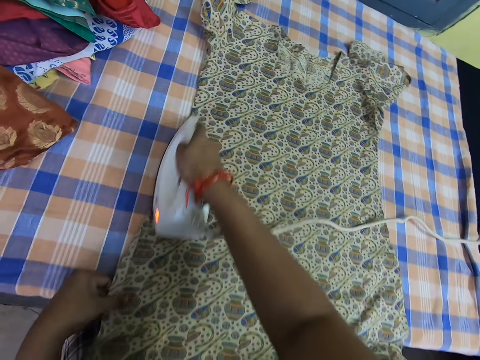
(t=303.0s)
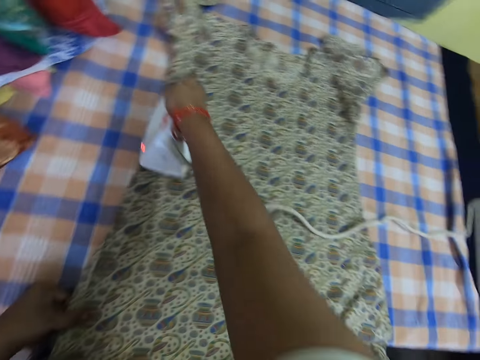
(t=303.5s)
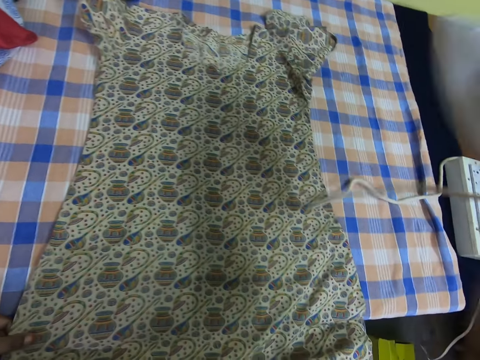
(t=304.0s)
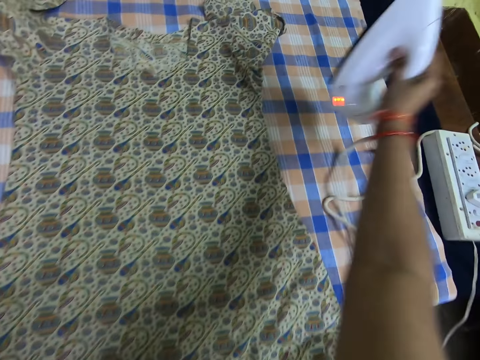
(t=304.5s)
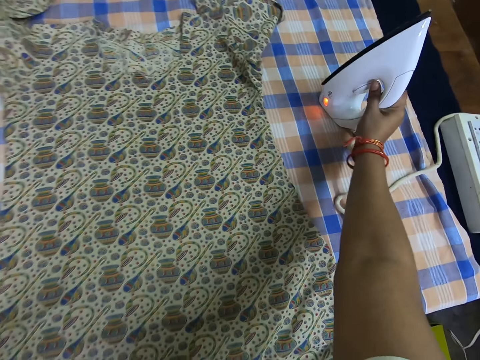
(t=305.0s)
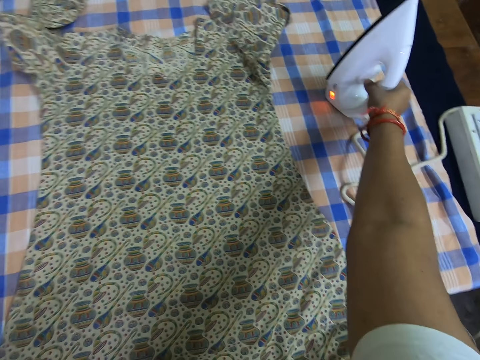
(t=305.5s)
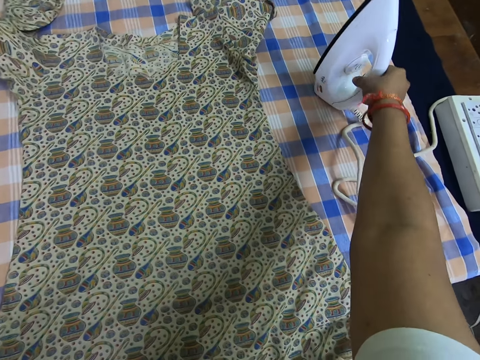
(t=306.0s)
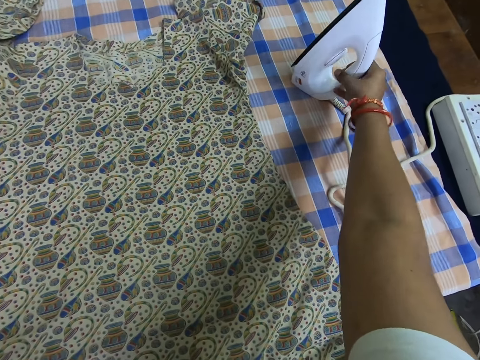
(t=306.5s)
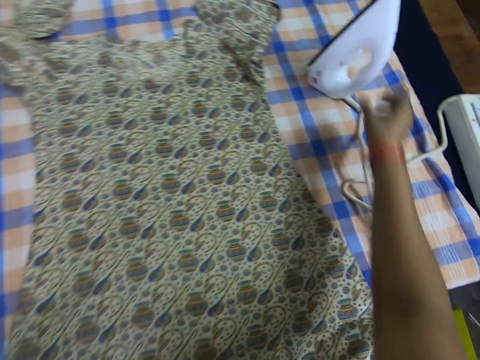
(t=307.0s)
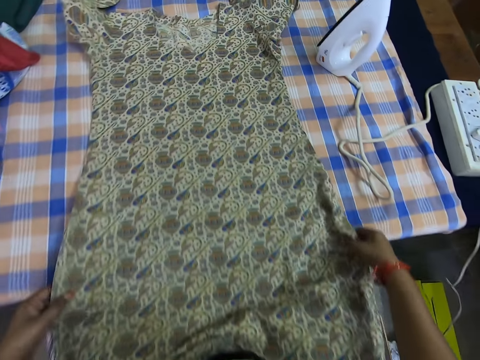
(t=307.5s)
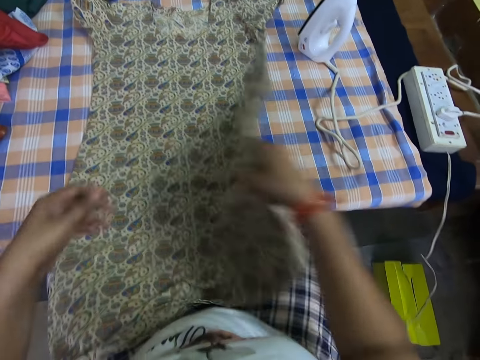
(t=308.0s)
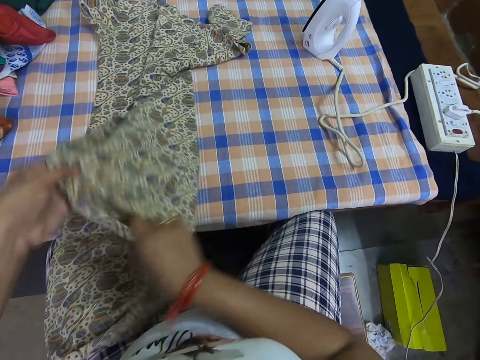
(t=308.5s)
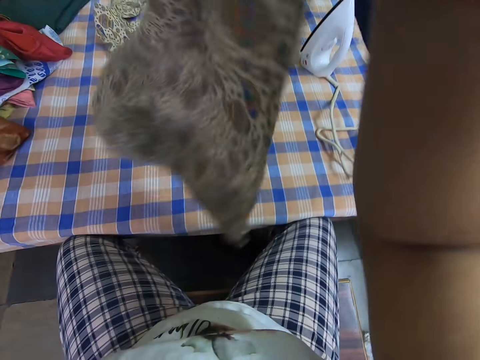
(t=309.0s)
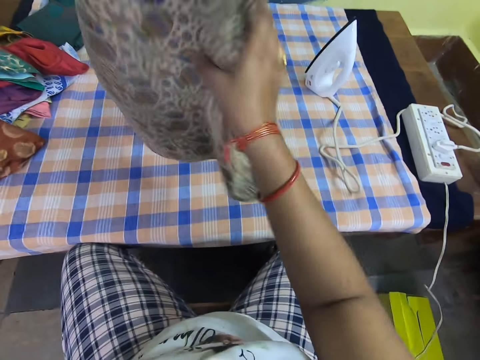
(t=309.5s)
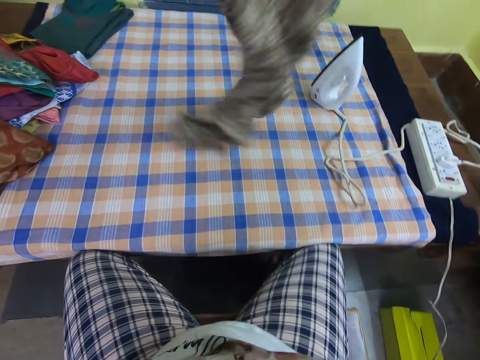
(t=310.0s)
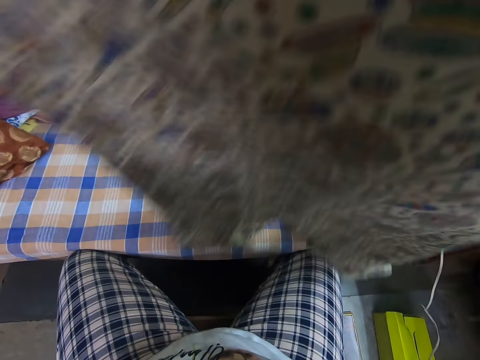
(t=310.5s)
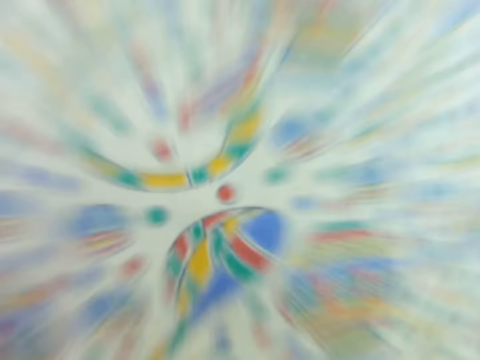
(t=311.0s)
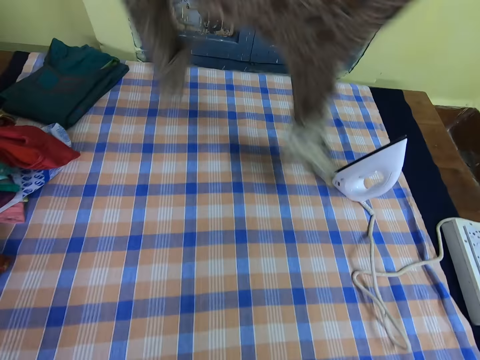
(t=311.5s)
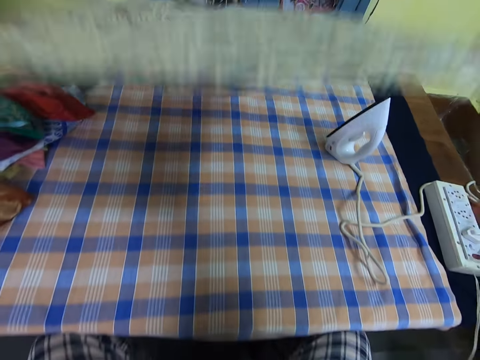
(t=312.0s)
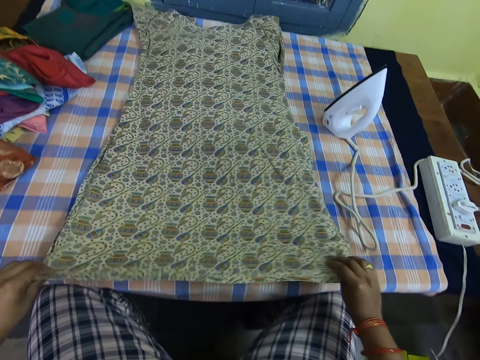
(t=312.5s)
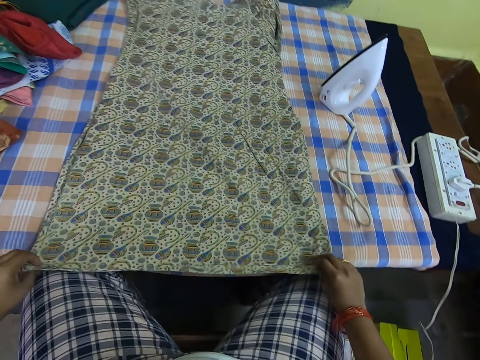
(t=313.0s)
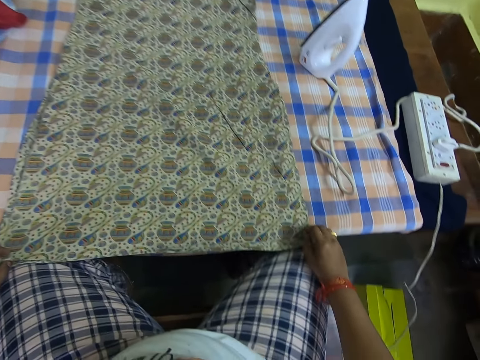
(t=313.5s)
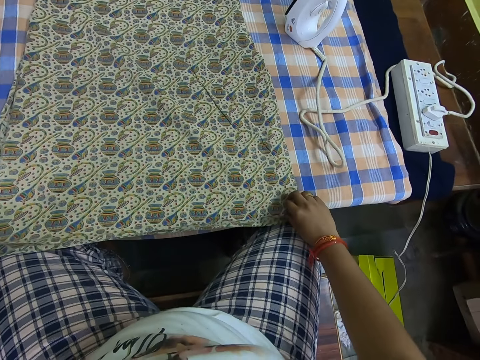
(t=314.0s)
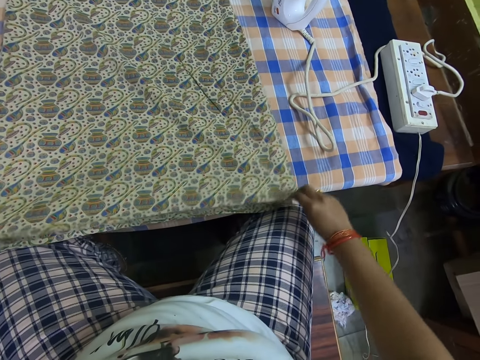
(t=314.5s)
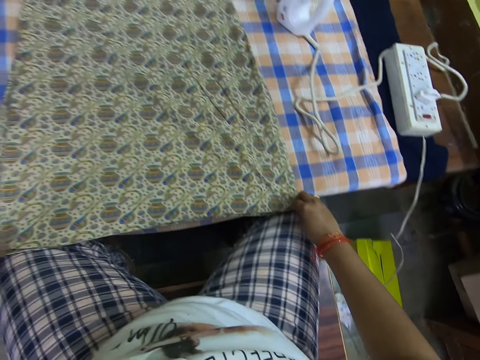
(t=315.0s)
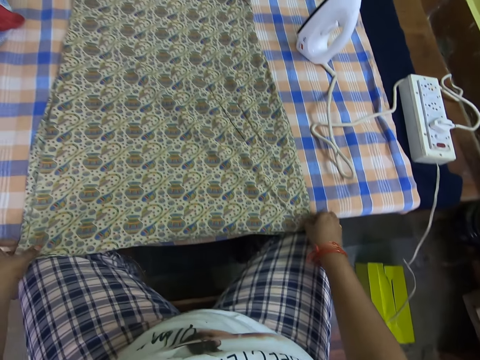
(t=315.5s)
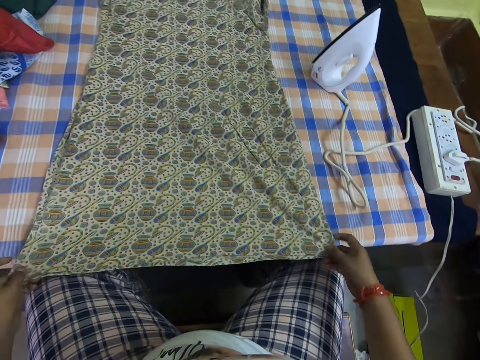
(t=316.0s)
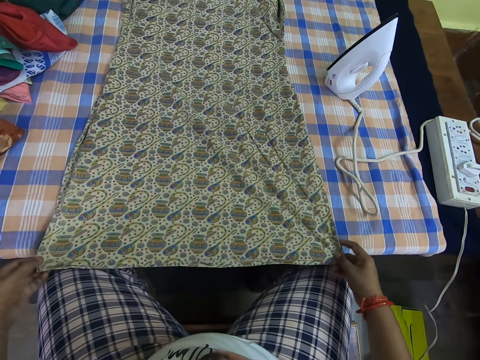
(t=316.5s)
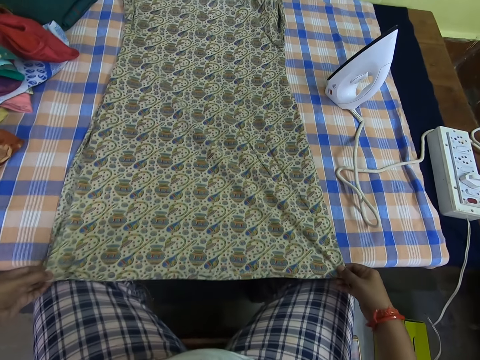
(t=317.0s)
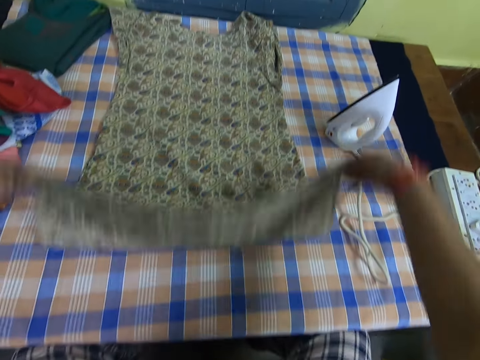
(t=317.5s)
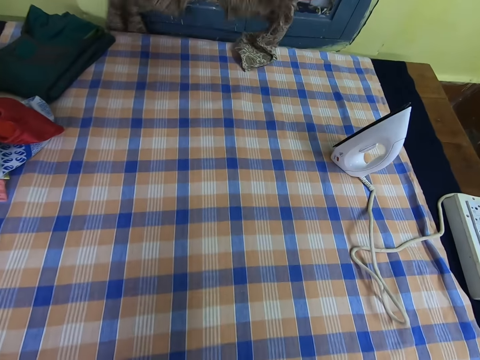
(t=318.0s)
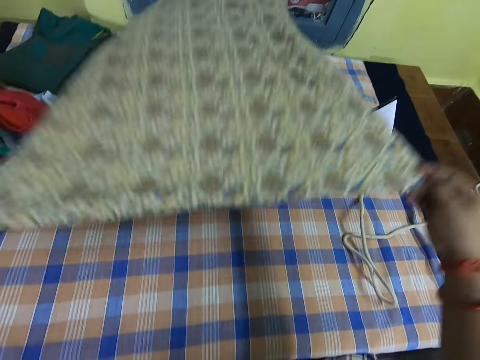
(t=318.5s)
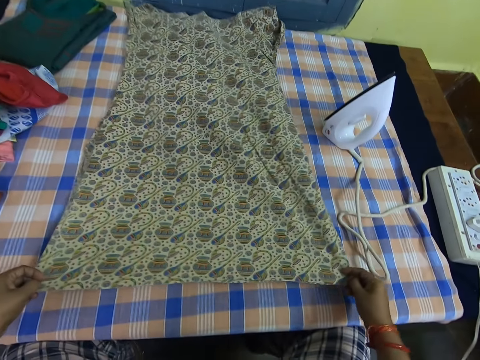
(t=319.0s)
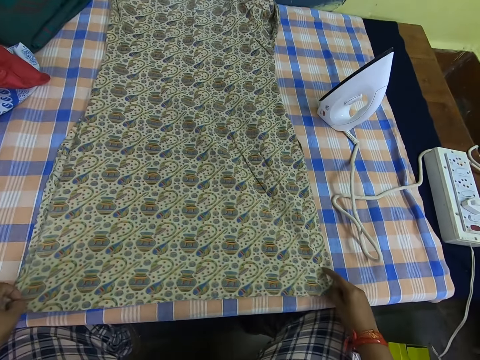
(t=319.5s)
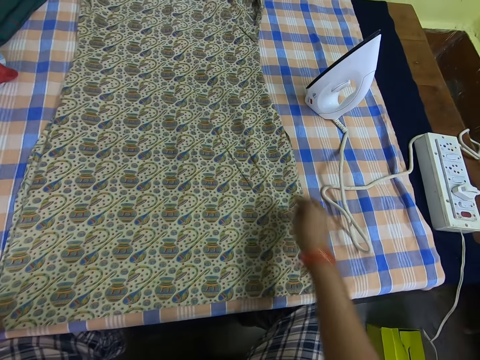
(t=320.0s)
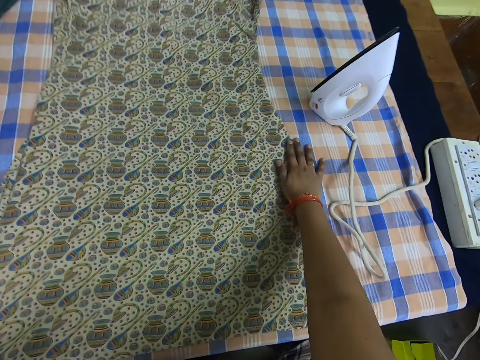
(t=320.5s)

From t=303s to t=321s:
The camera wearer drops the pressing iron on the table. They turn the cloth on the table around. They pick up the cloth and put down the cloth. They adjust the cloth on the table. They lift up the cloth, put down the cloth and adjust the cloth.

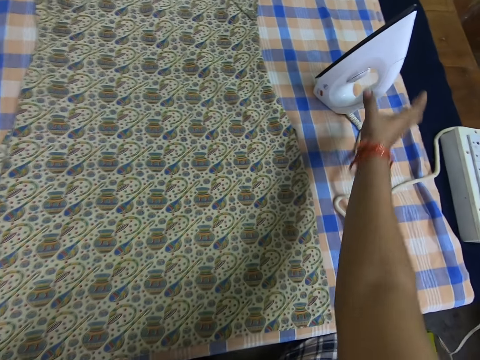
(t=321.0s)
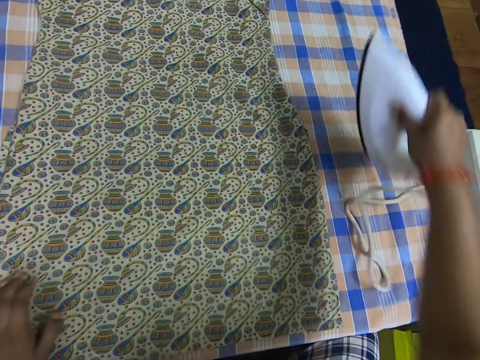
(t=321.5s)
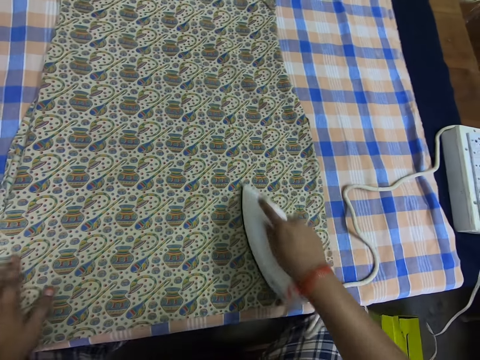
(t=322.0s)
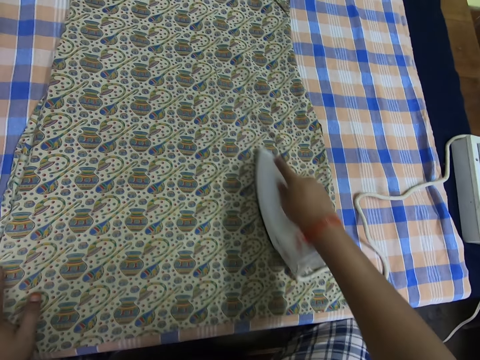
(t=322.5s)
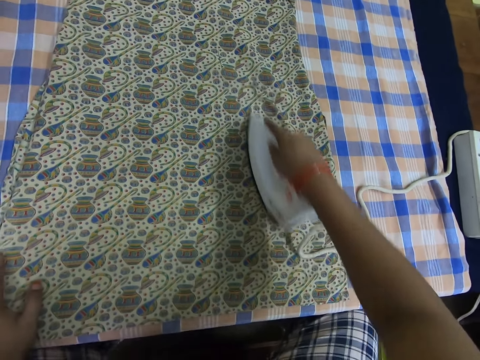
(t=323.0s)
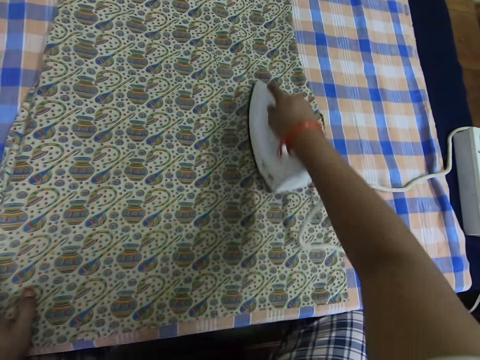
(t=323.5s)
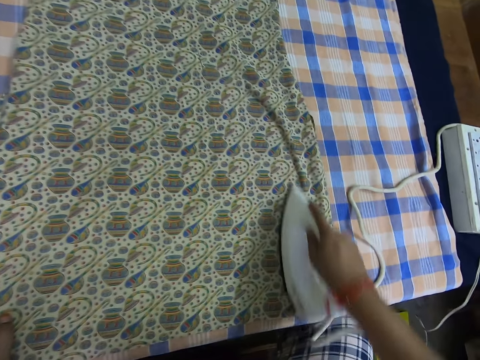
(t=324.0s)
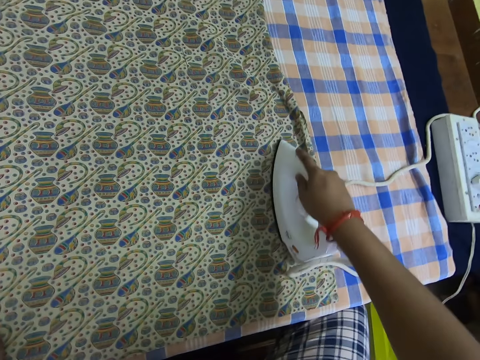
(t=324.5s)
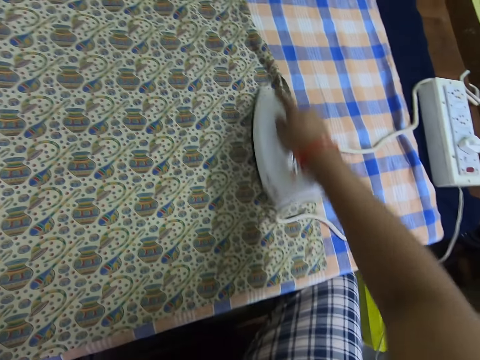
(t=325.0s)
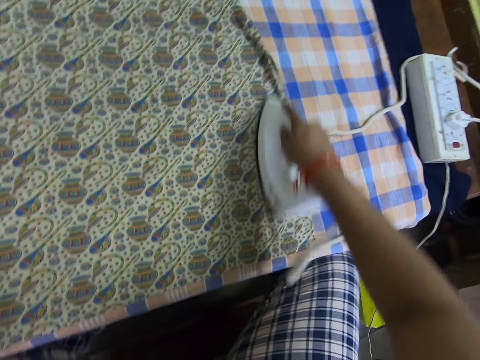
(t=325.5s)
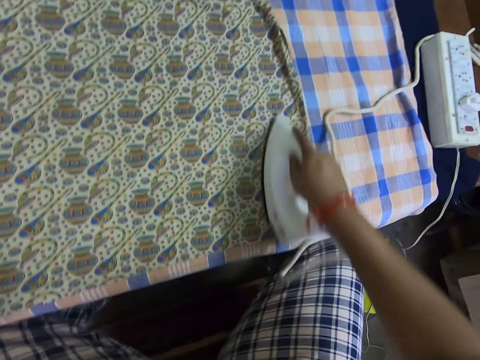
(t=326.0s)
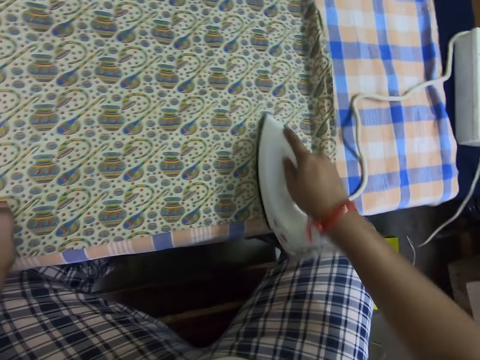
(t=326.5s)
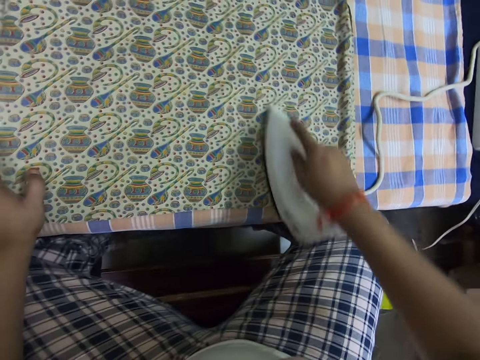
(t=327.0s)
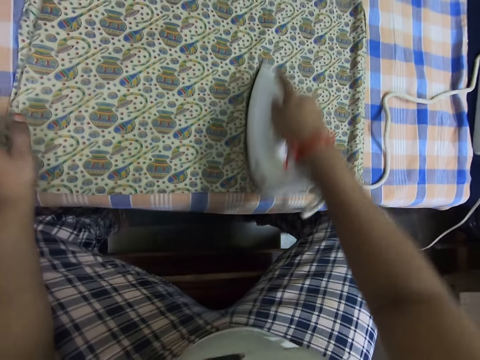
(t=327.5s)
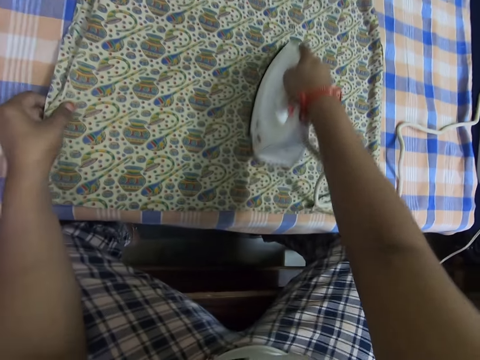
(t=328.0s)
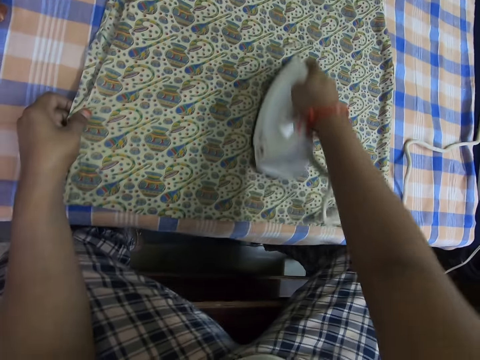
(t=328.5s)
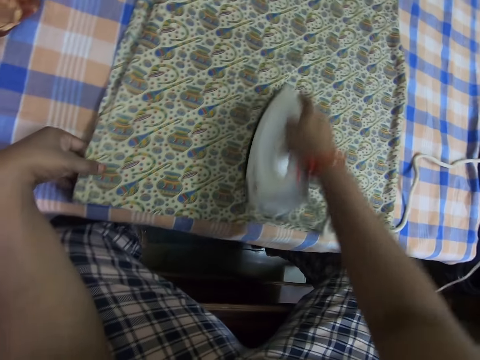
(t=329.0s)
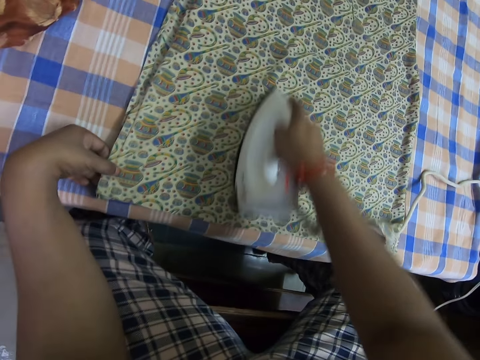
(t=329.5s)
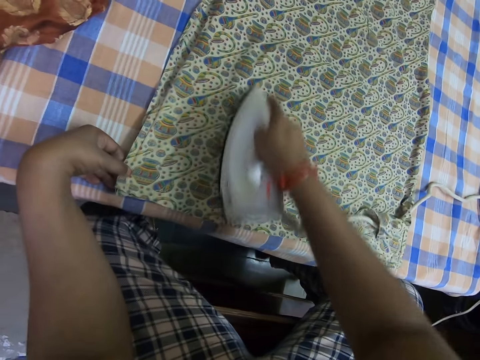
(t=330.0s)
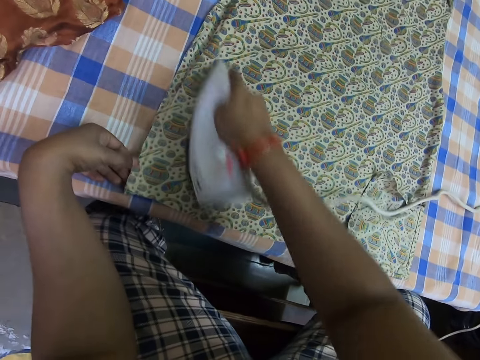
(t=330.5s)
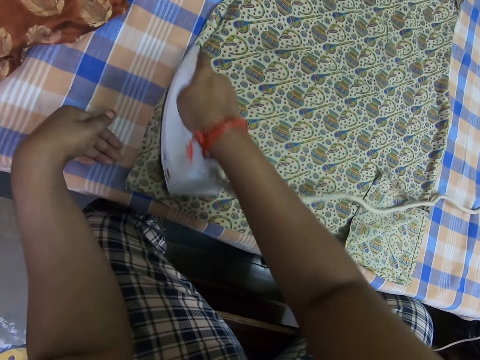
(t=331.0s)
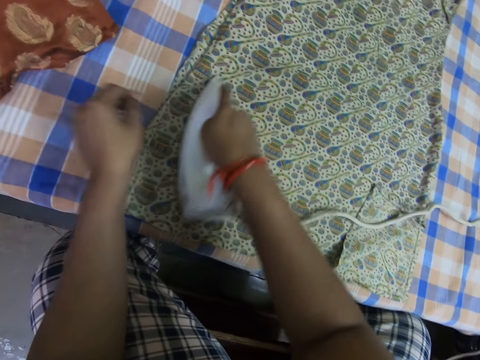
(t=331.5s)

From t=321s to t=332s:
The camera wearer picks up the pressing iron from the table. They iron the cloth on the table with the pressing iron.
